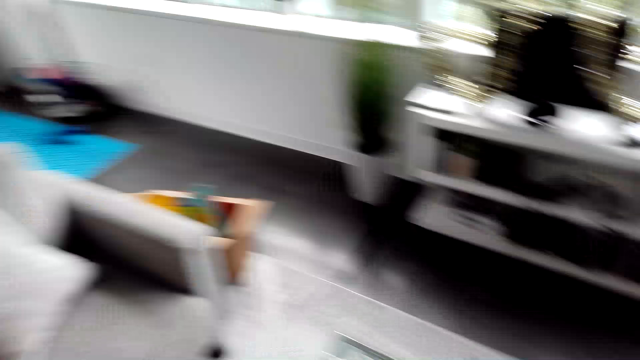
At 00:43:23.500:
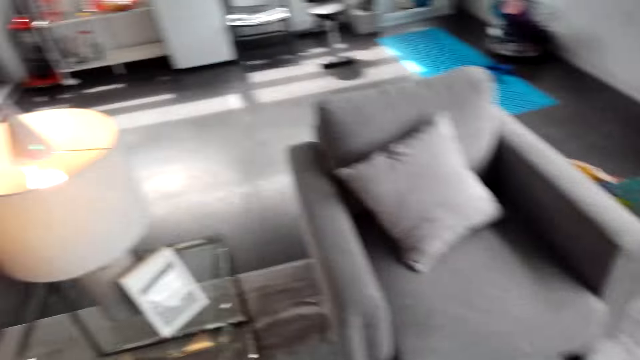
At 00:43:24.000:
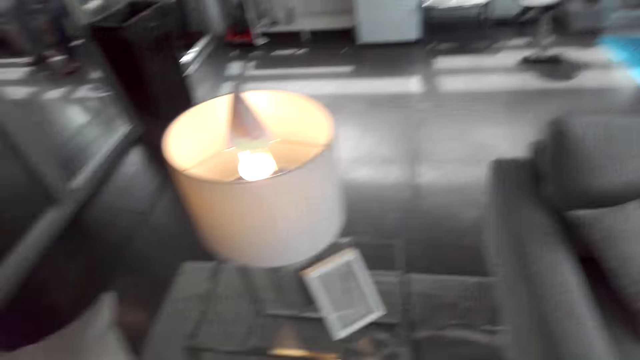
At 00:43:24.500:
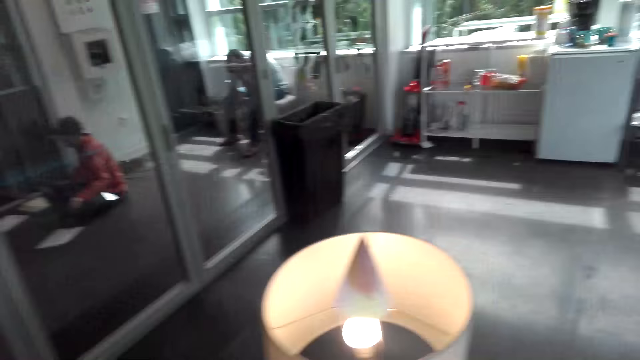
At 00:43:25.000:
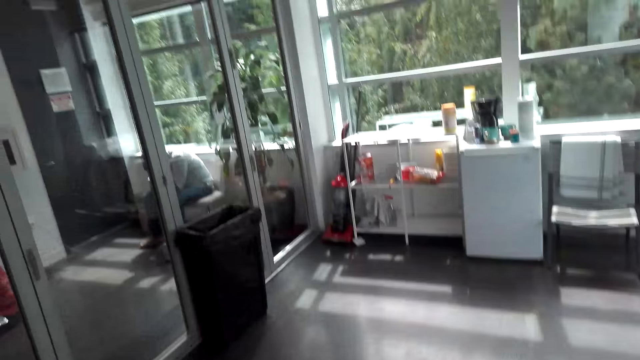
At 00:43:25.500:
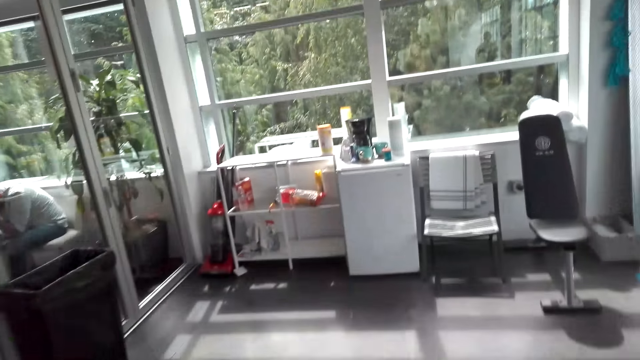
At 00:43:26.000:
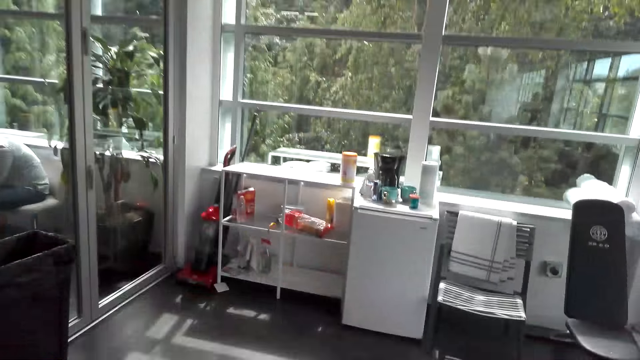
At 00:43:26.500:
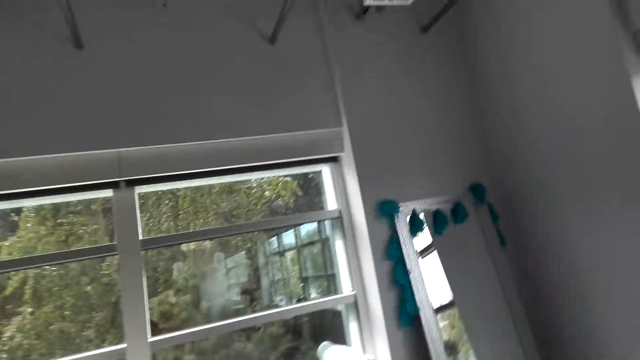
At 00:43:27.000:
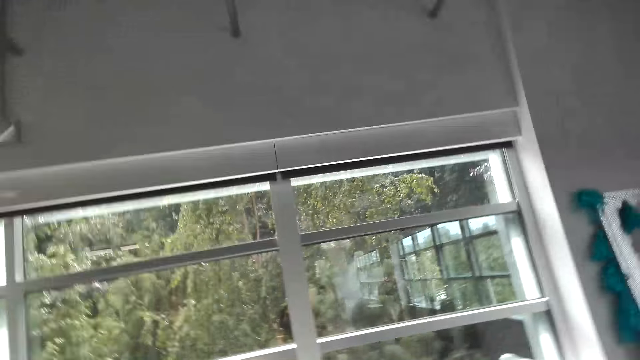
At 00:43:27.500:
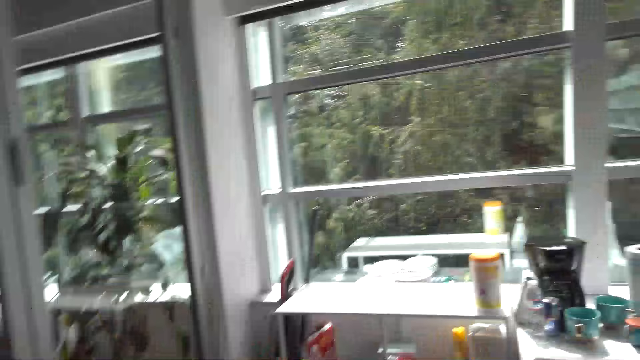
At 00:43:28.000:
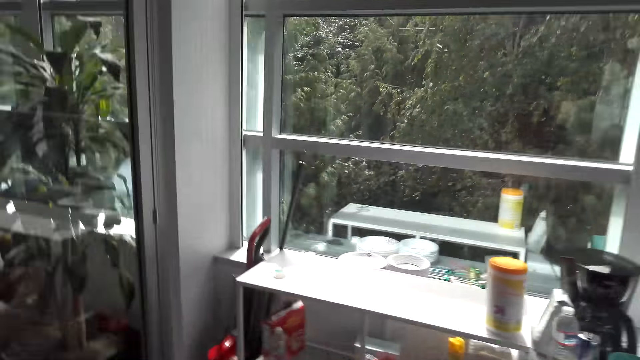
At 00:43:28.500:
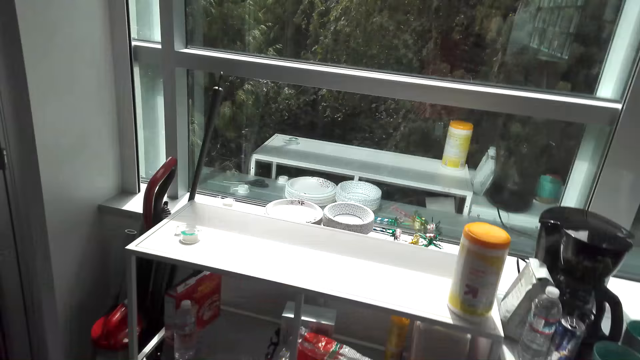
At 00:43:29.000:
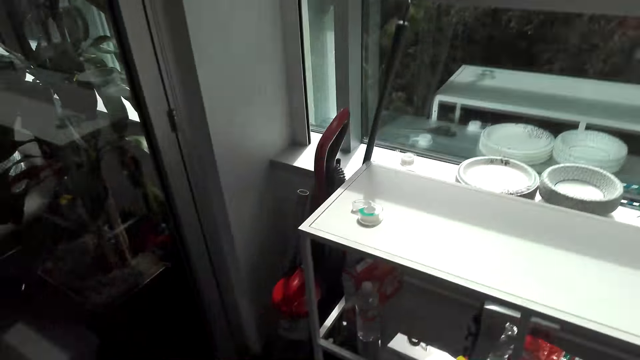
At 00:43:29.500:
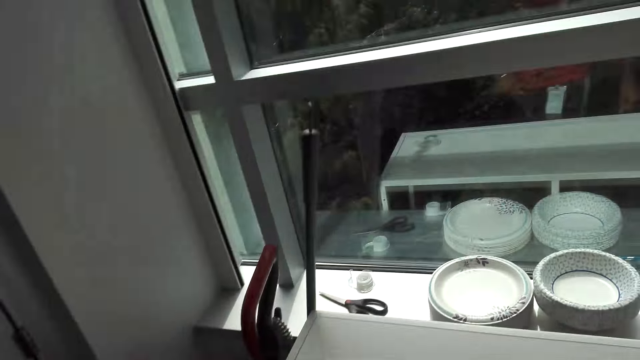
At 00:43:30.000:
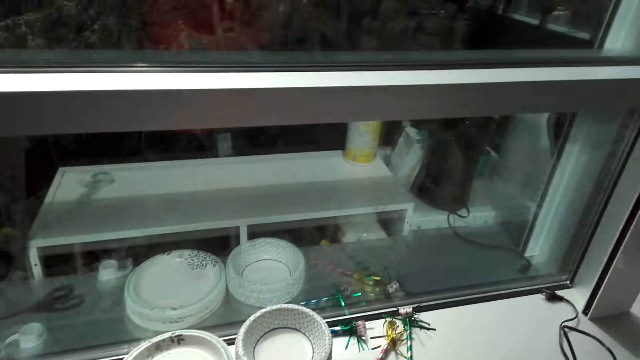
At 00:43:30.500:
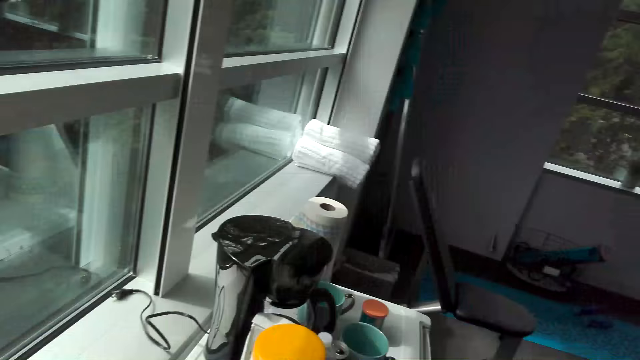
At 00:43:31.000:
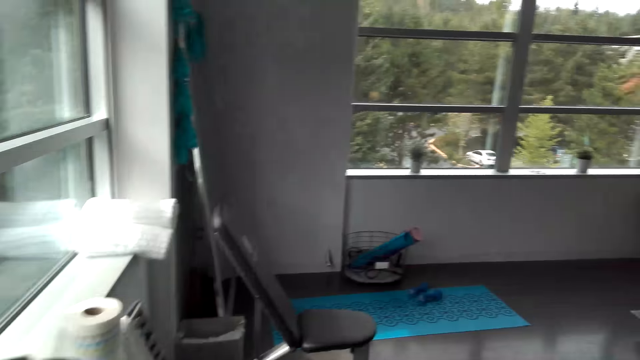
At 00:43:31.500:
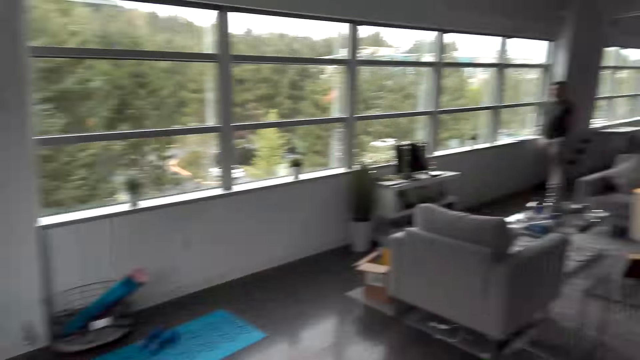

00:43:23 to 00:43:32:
The camera wearer walks in the room.

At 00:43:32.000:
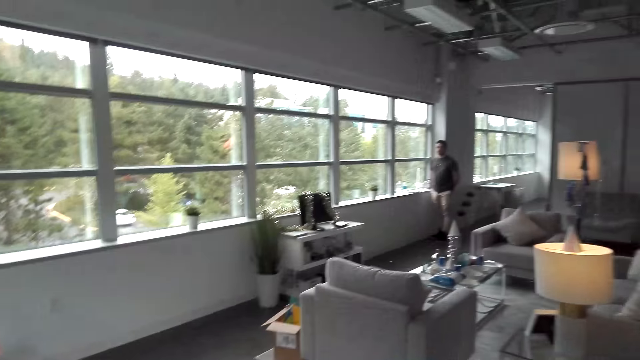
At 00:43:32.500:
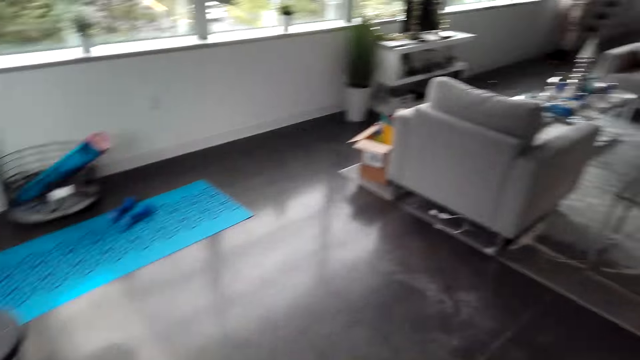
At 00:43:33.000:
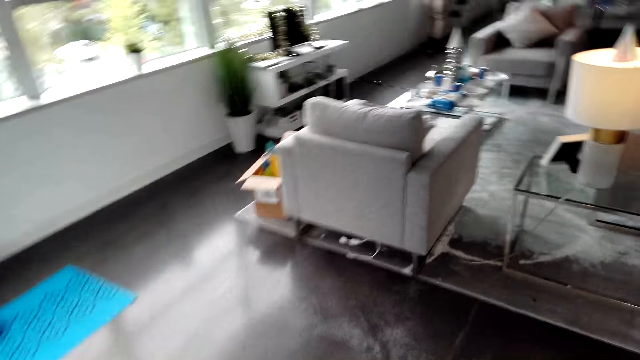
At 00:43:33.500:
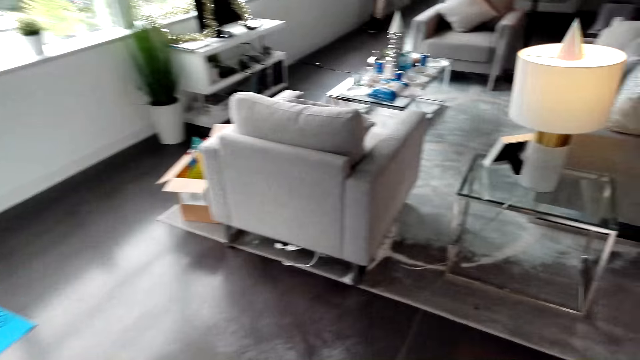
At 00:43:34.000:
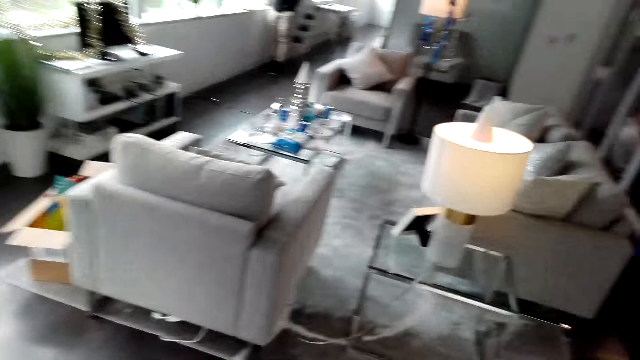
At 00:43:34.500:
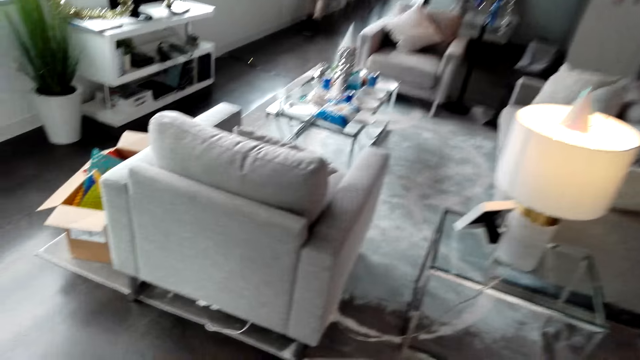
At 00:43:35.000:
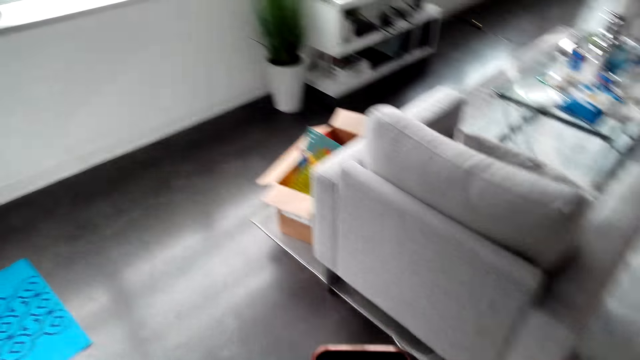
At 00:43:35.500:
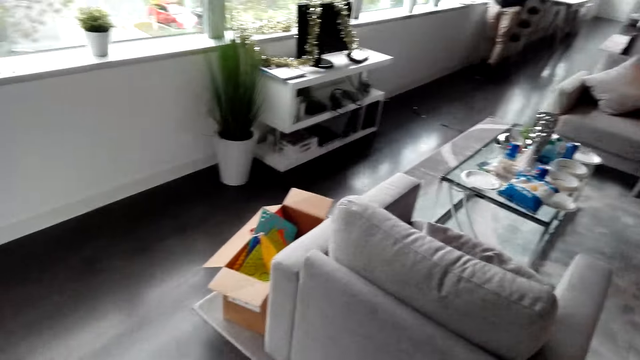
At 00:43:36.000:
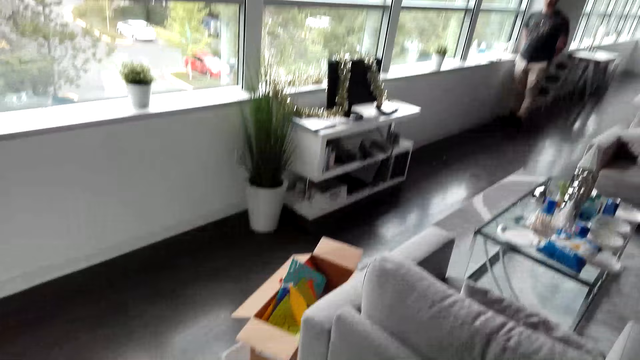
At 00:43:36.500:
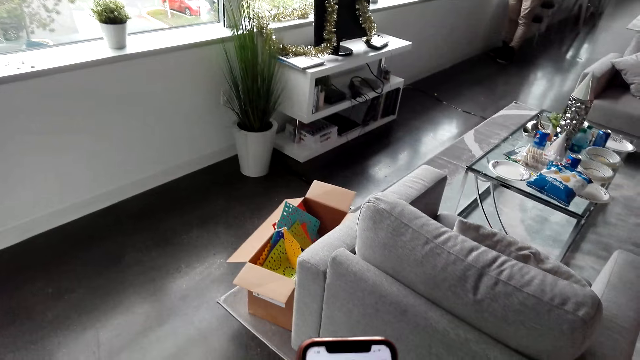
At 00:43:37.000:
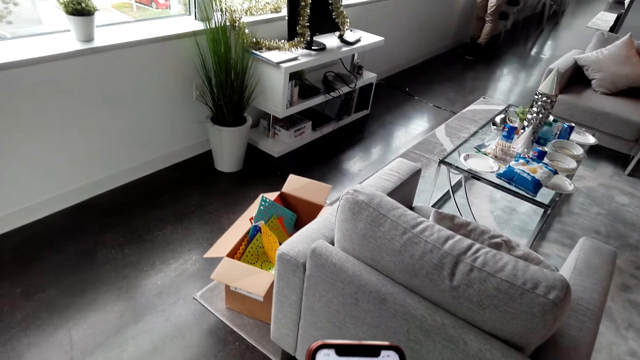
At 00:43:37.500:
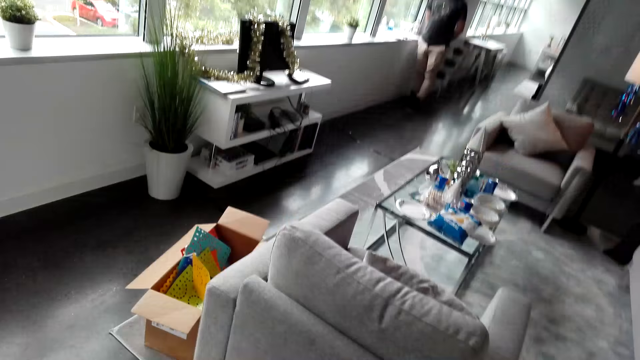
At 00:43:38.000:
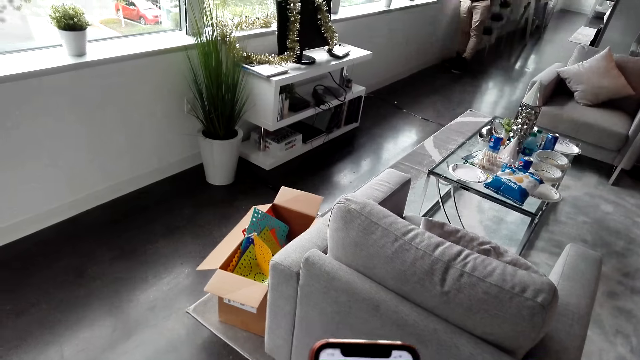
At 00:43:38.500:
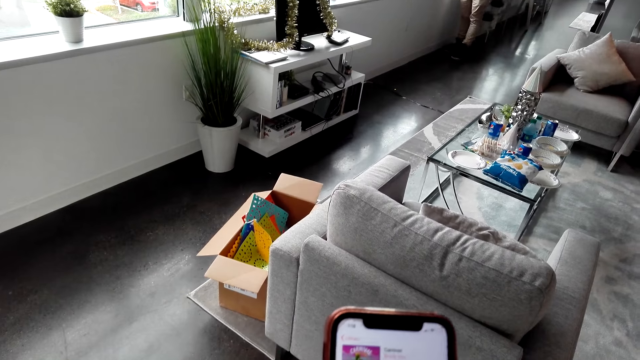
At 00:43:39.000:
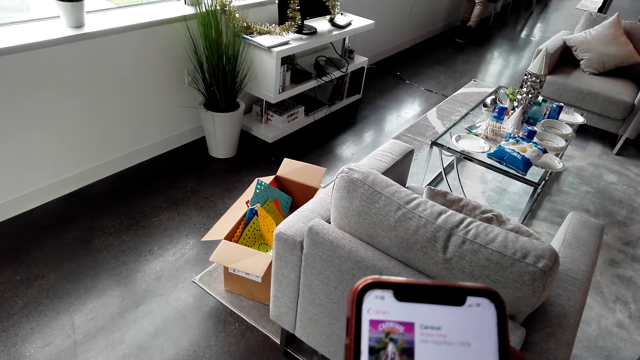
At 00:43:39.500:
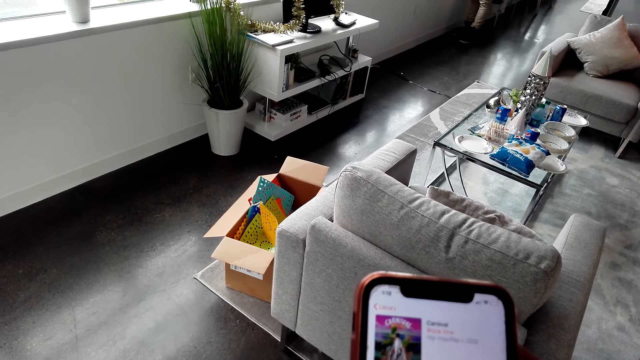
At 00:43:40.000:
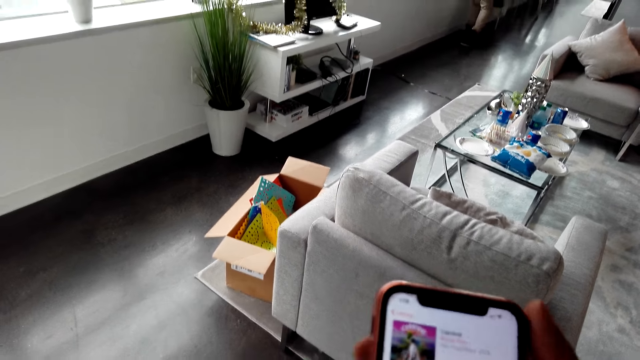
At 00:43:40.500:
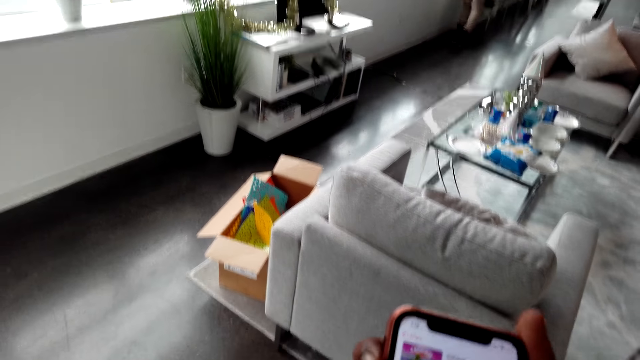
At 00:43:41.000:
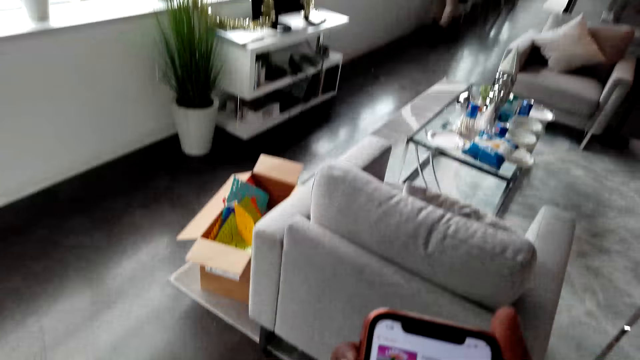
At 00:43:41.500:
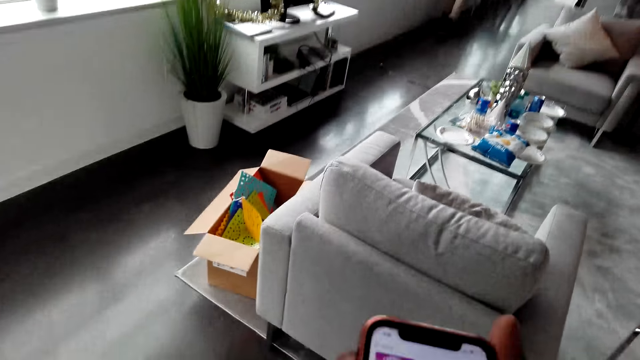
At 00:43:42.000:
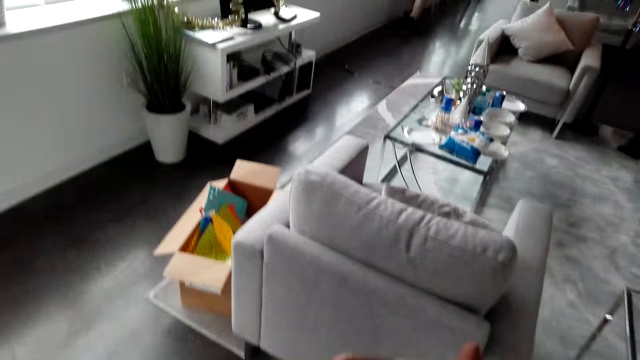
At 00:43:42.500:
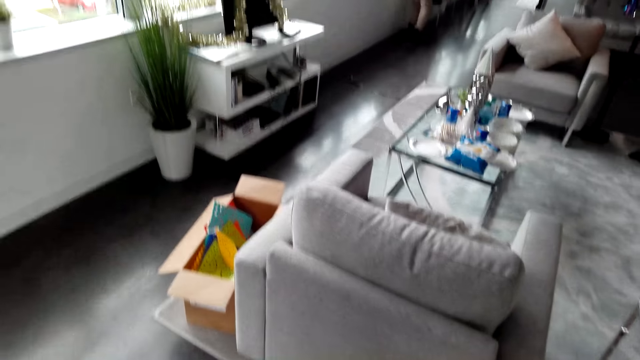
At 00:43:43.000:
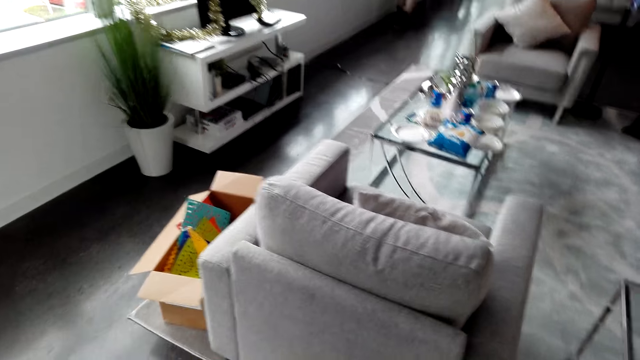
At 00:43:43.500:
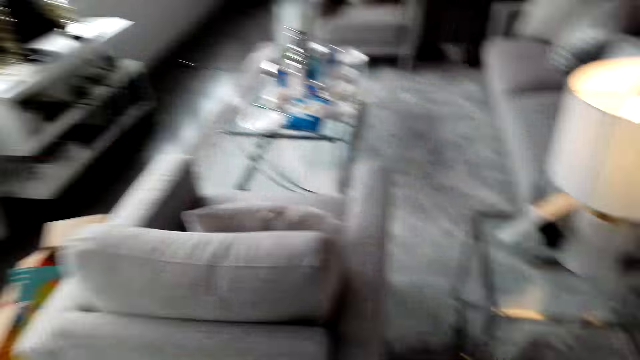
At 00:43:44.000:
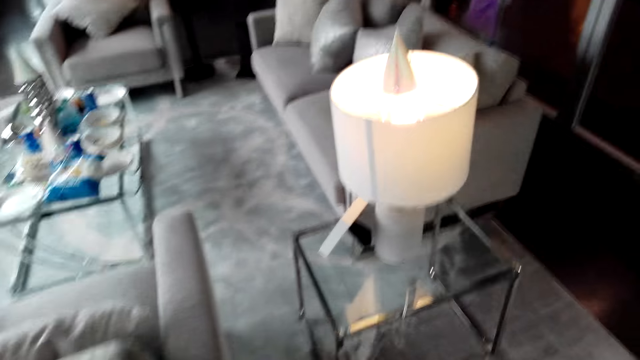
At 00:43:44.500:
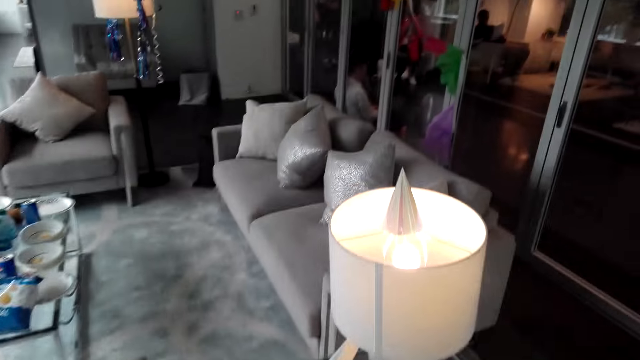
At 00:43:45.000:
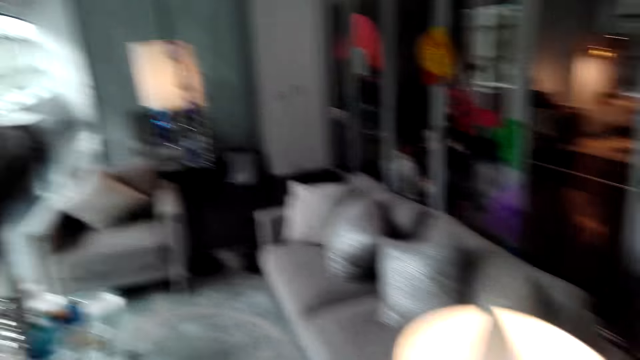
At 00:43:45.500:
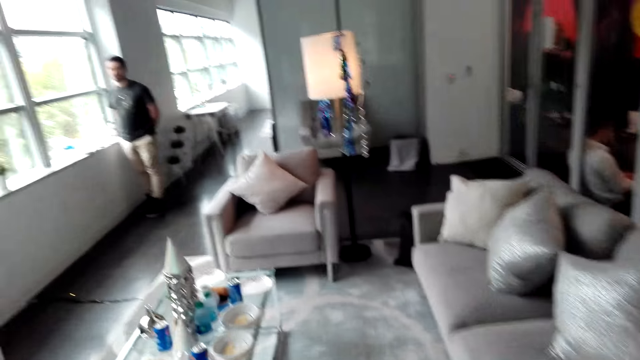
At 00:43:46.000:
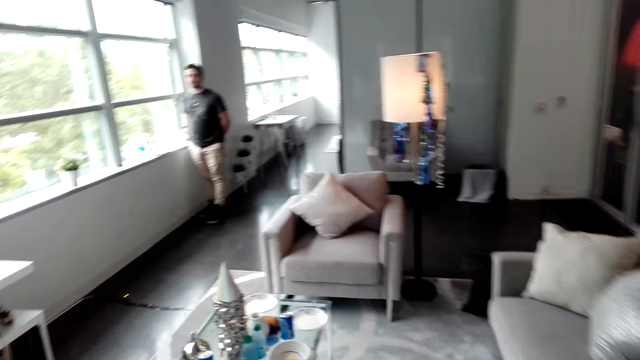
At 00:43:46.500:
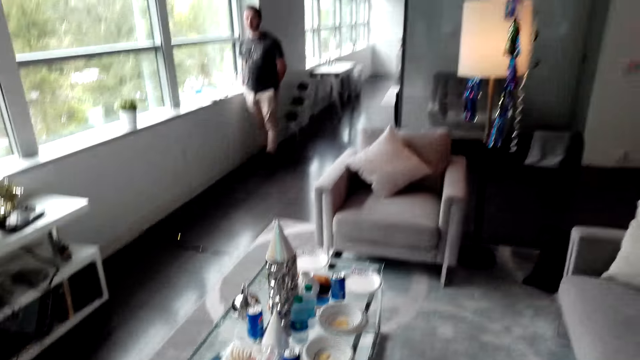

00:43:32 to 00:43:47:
The camera wearer dials the phone. He holds his phone in his hands. He moves around the room.
